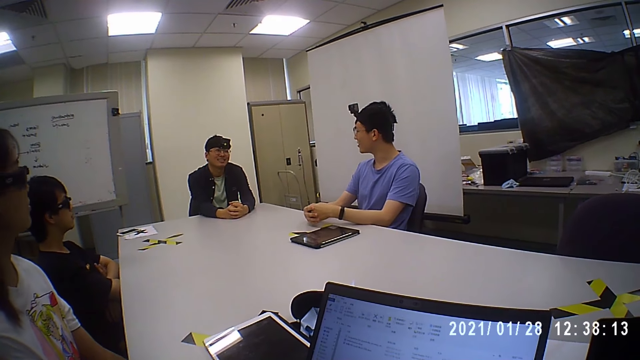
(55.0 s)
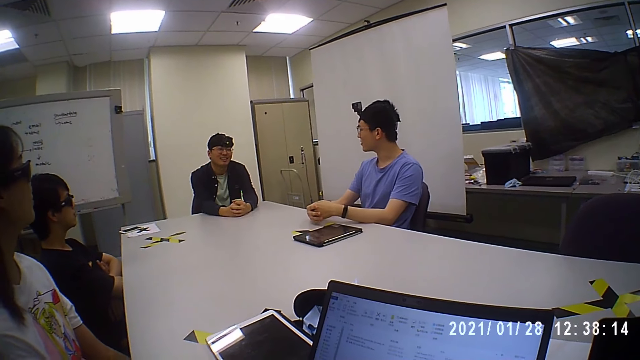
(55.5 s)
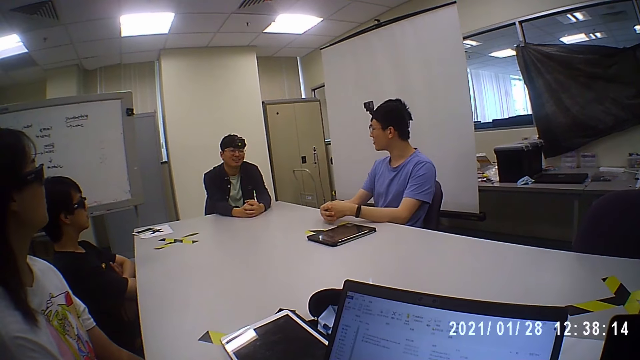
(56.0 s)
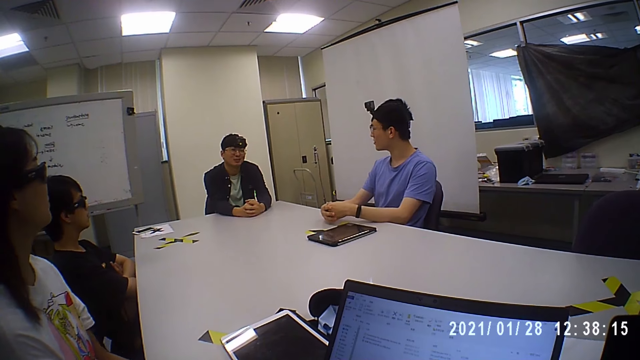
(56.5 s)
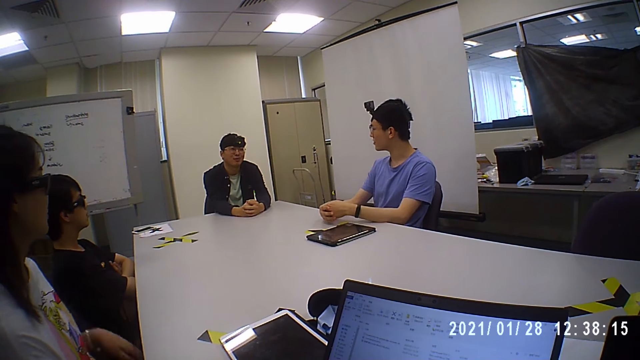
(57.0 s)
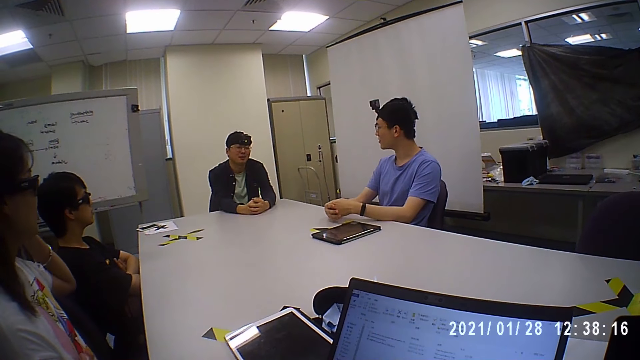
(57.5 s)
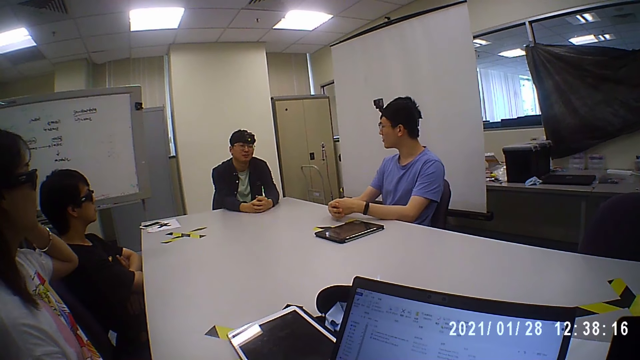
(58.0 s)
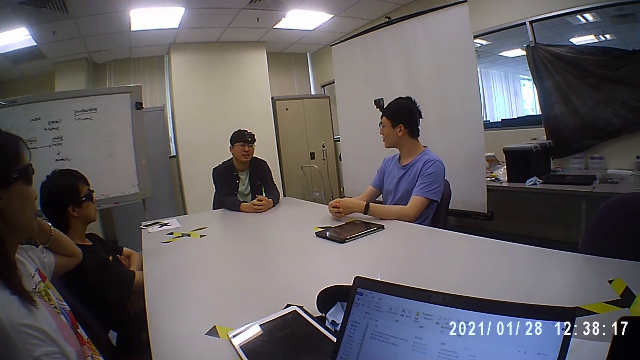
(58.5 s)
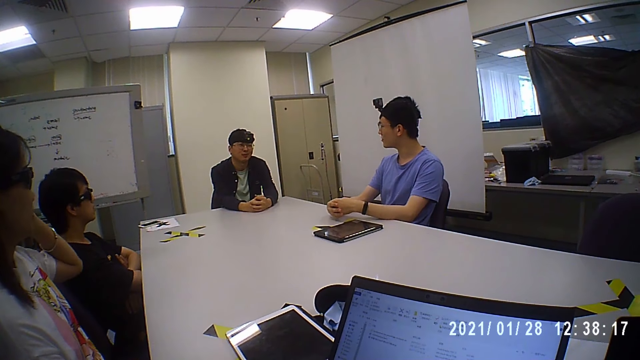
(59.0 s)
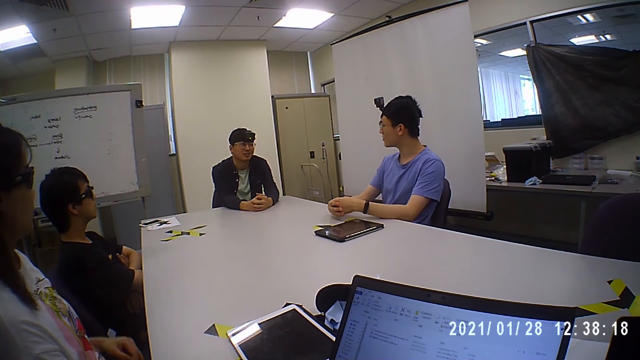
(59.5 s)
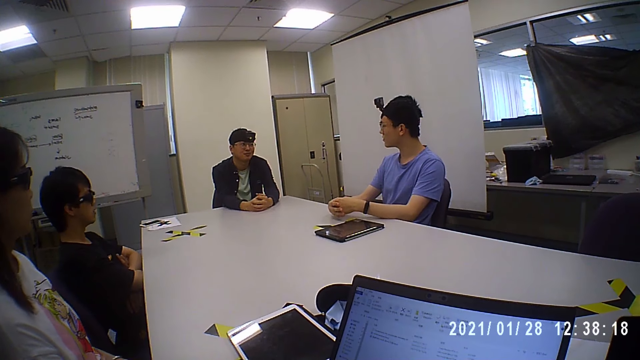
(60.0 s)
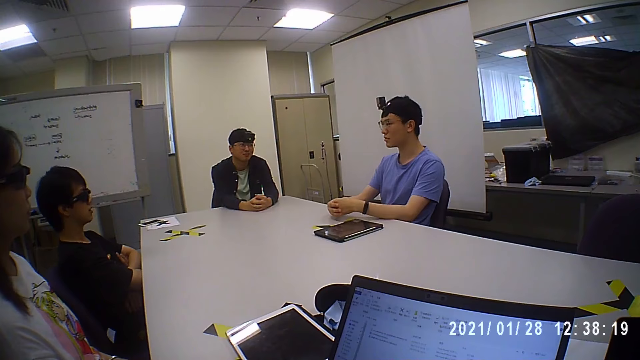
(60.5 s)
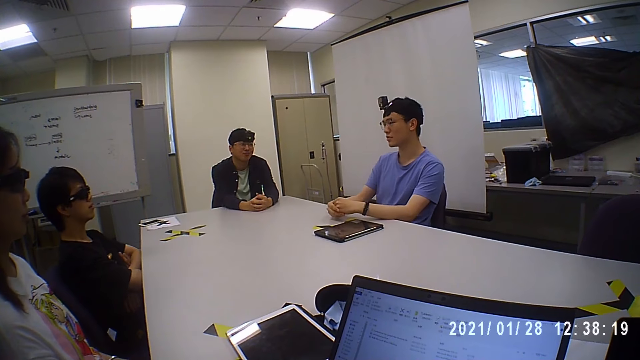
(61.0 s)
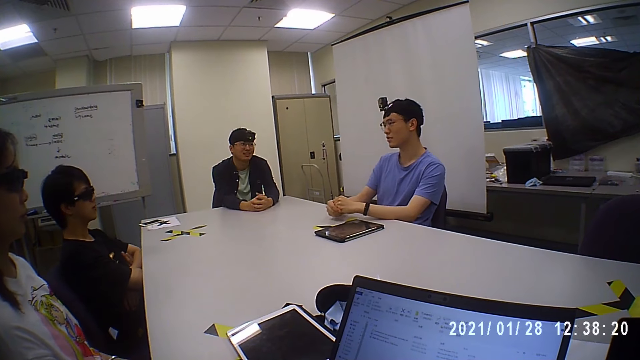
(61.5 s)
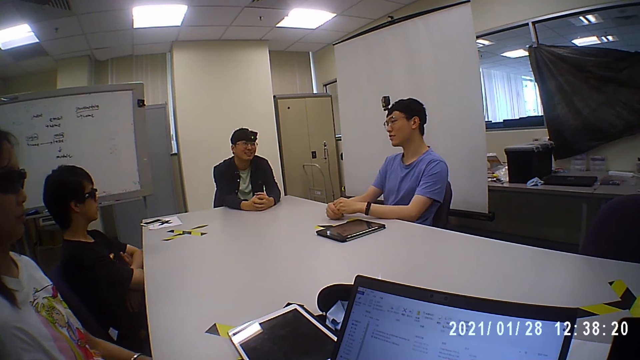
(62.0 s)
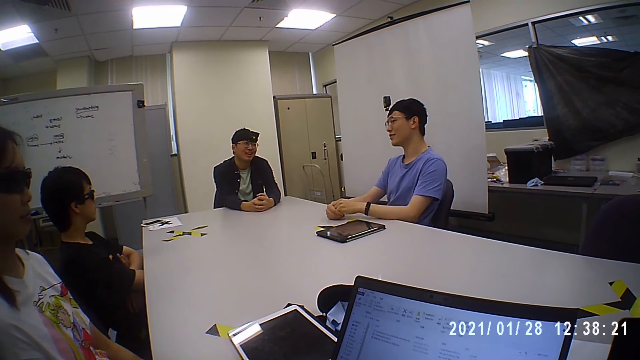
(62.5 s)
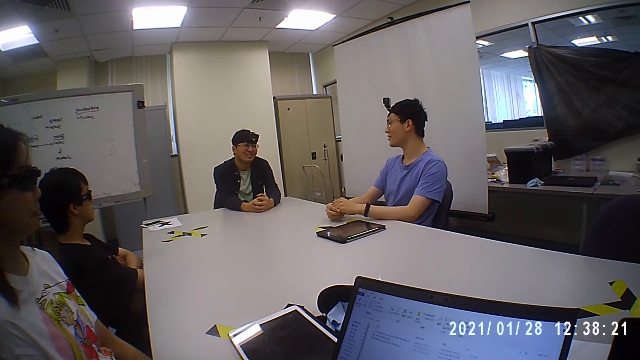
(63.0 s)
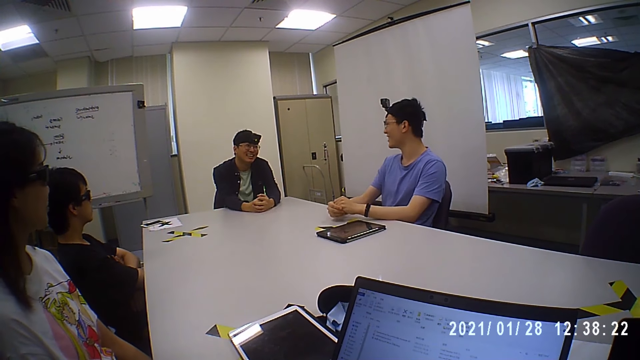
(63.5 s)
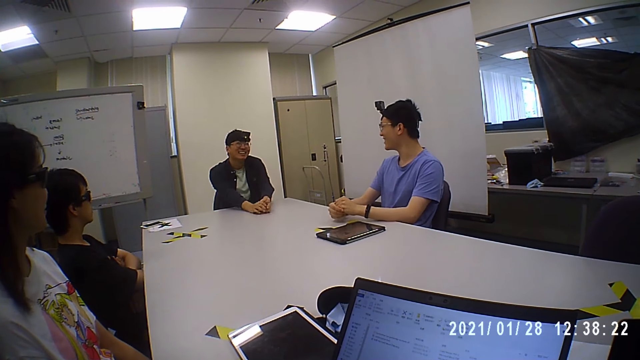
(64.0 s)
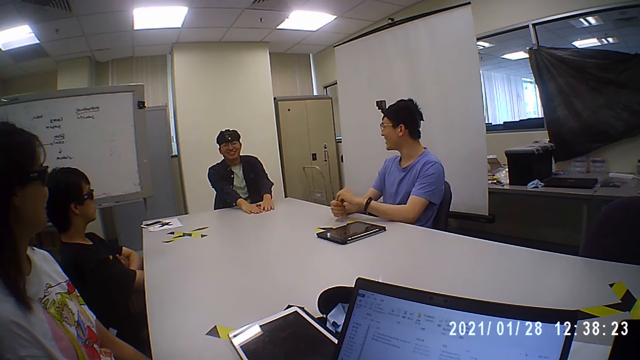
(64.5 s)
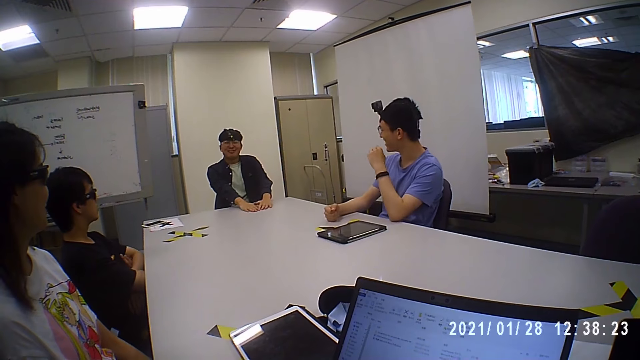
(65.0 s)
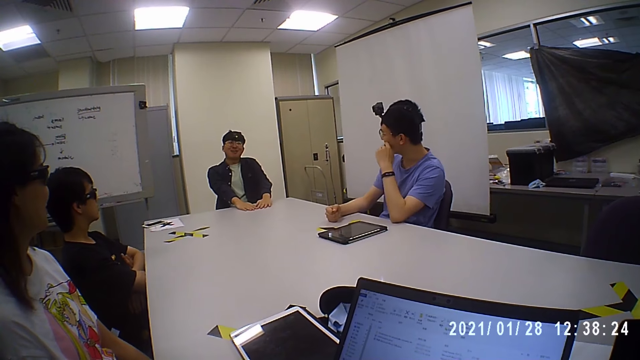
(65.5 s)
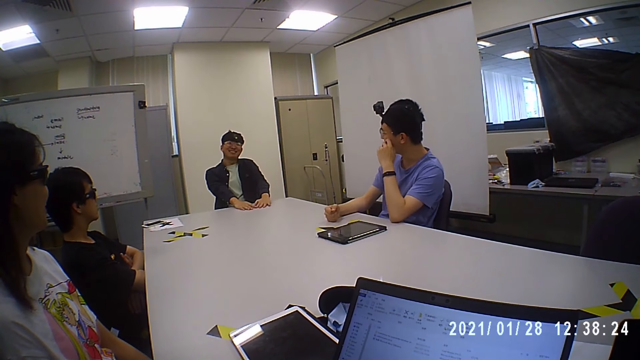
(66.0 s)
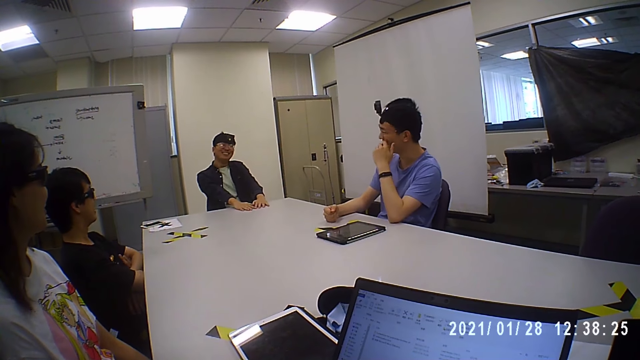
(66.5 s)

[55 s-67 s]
A man talks to another man. A woman adjusts a pair of eyeglasses on her face with her left hand.

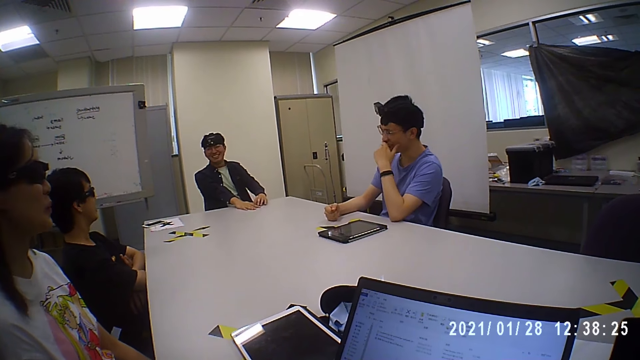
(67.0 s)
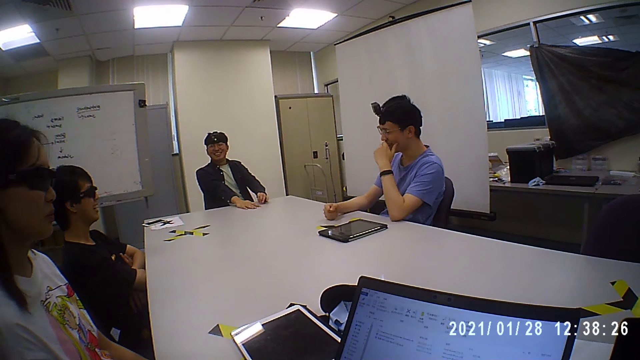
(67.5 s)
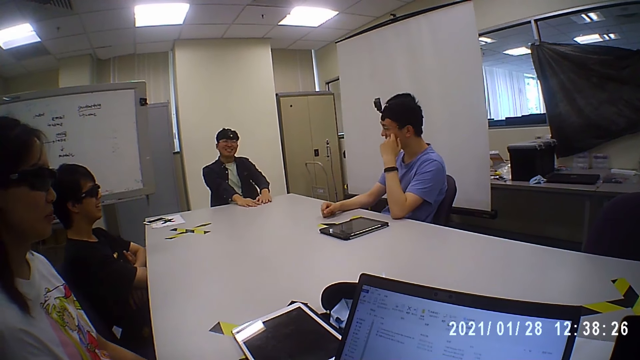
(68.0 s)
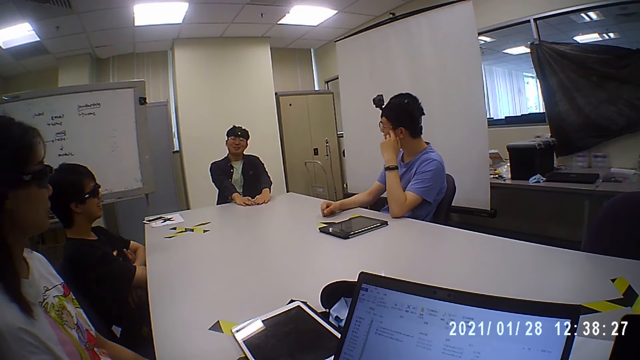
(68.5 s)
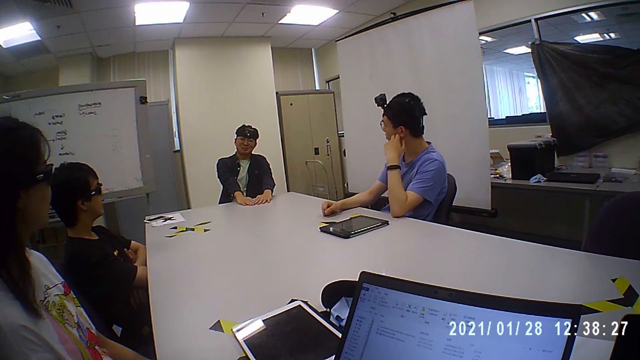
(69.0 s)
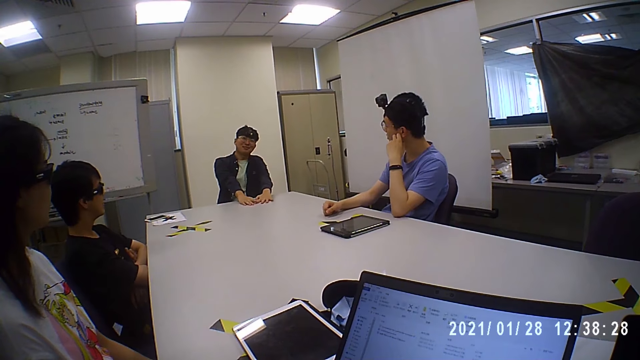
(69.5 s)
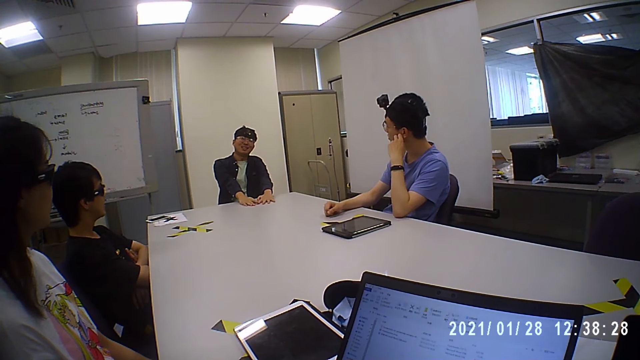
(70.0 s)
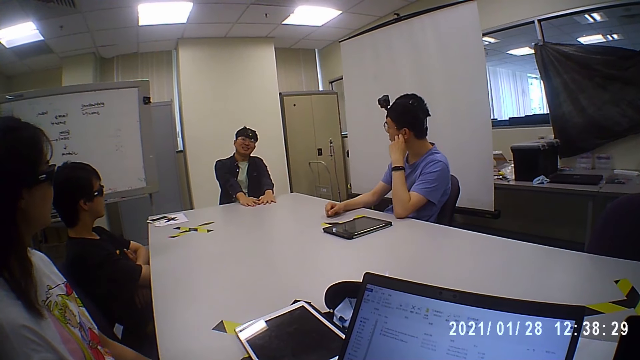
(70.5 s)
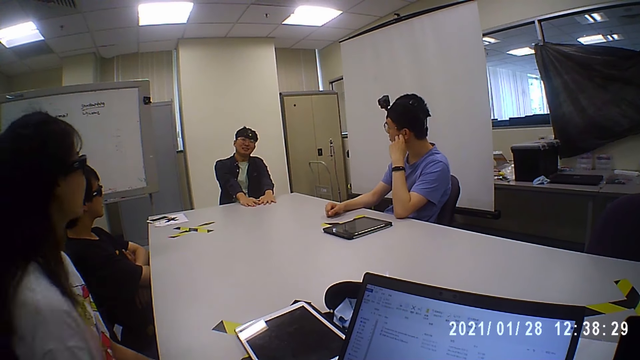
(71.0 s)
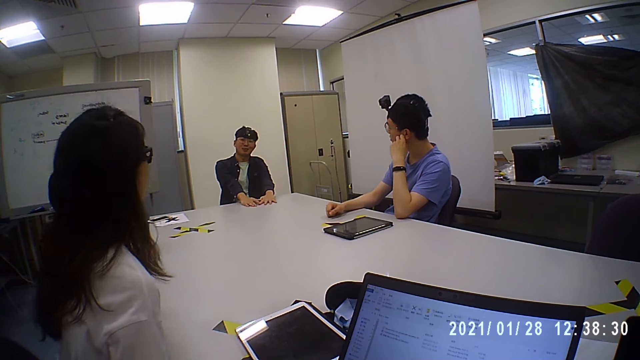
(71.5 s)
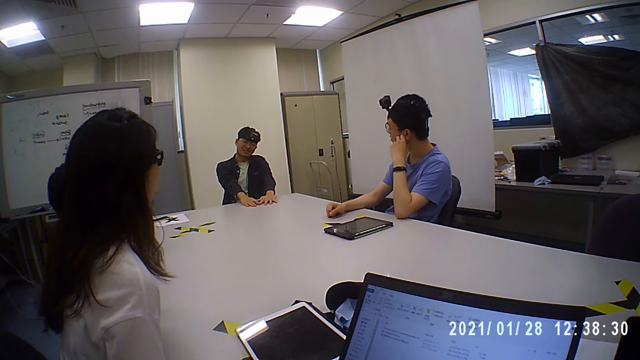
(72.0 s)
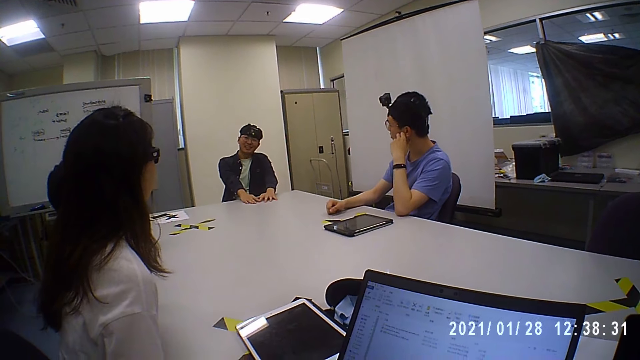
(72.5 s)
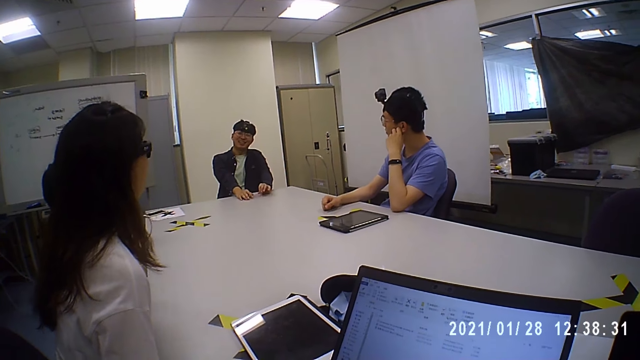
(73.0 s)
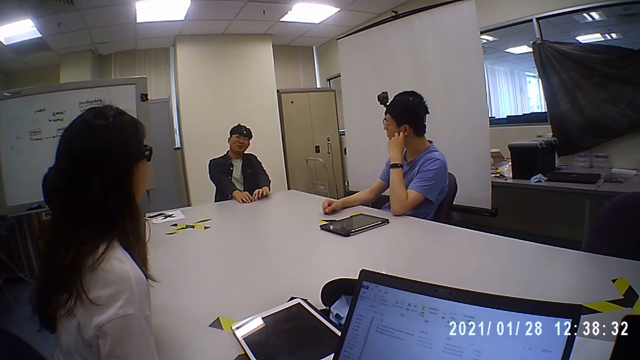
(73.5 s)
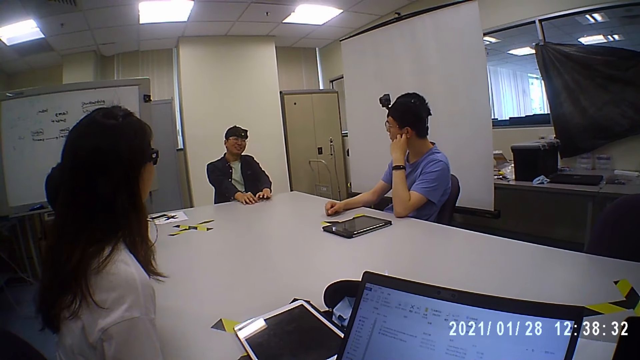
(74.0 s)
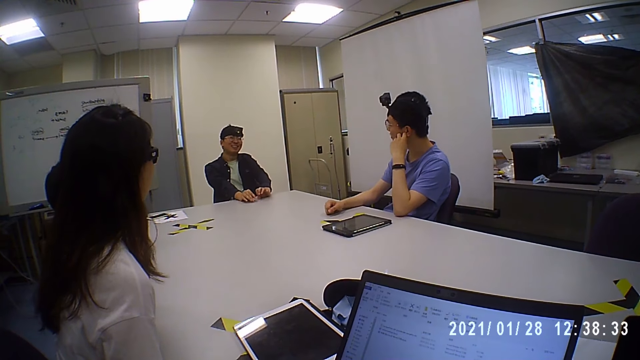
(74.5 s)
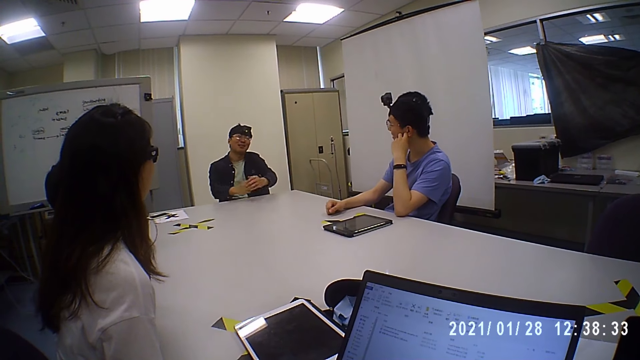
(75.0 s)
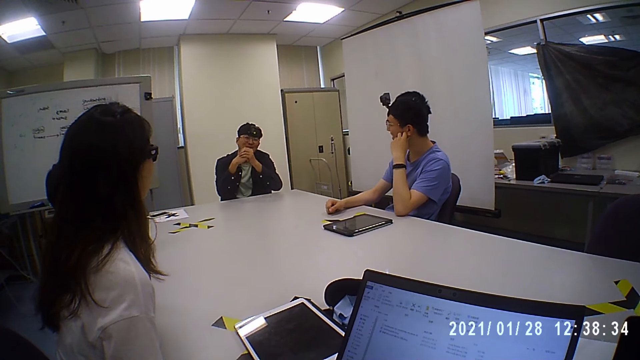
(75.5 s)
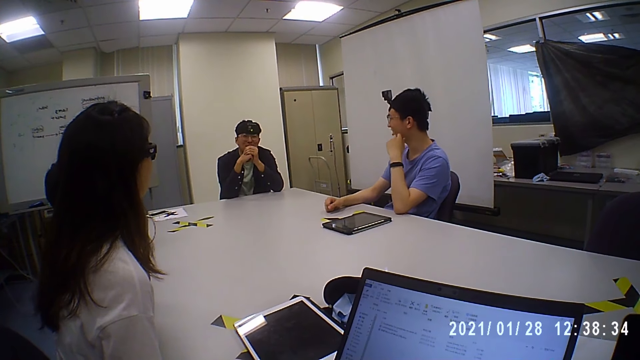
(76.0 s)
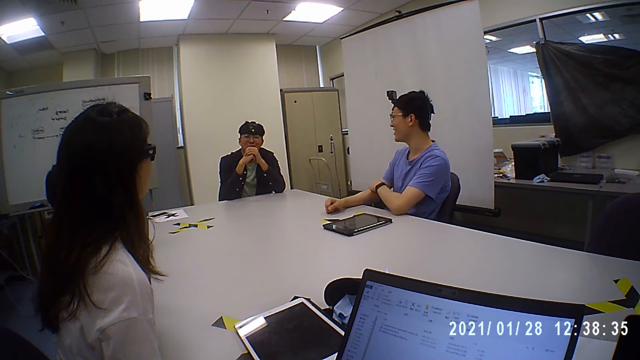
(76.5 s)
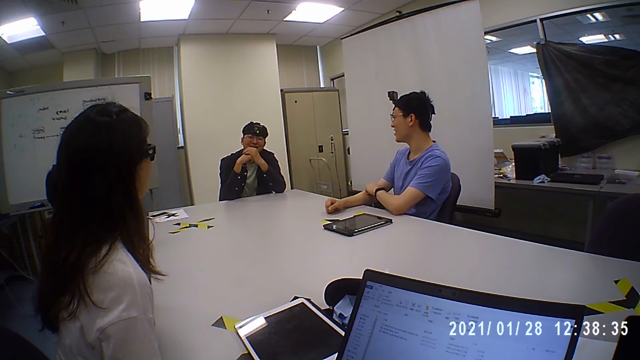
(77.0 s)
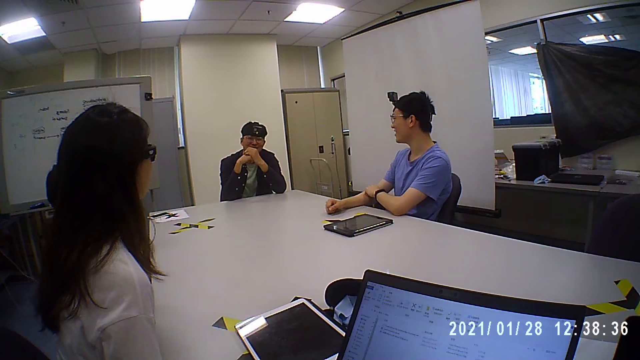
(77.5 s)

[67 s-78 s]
The camera wearer agrees.
